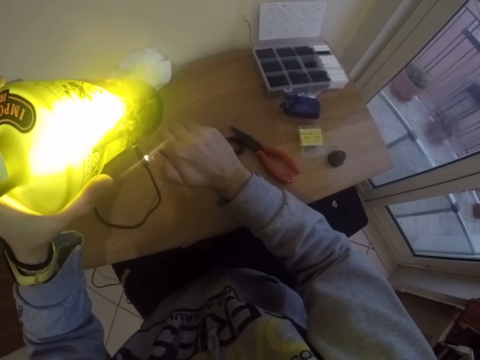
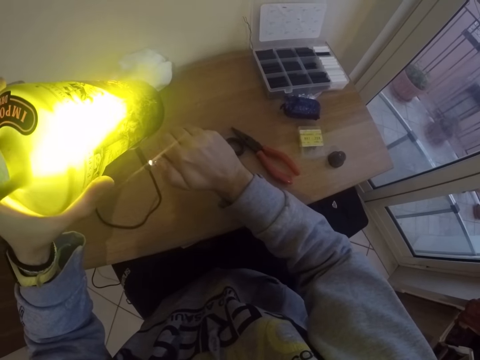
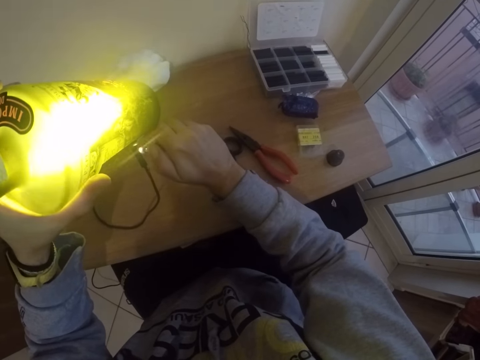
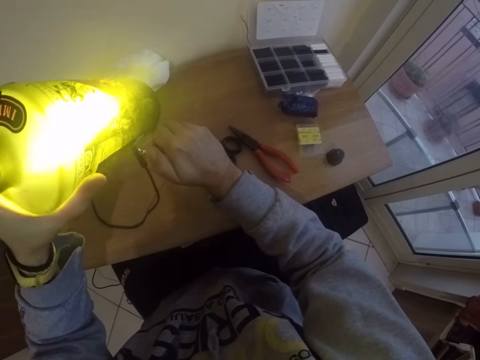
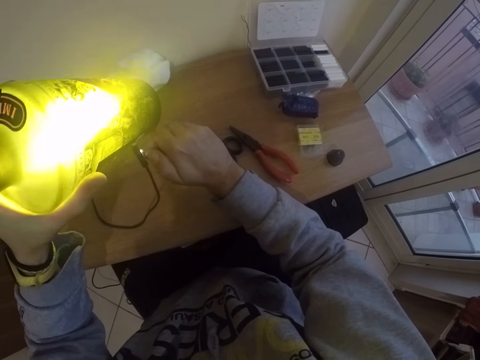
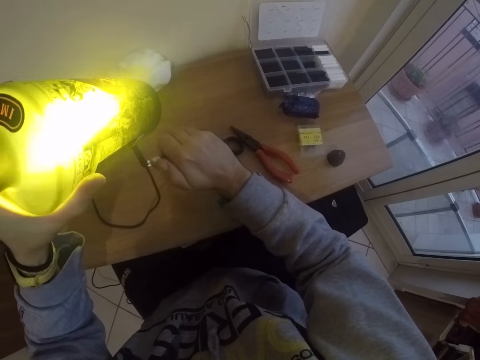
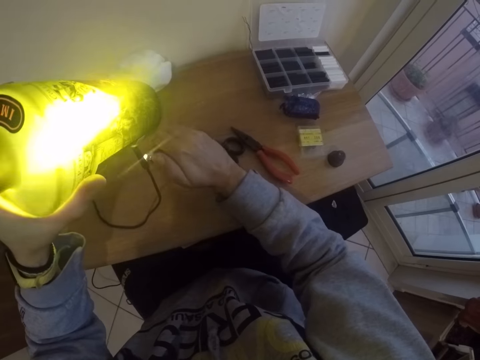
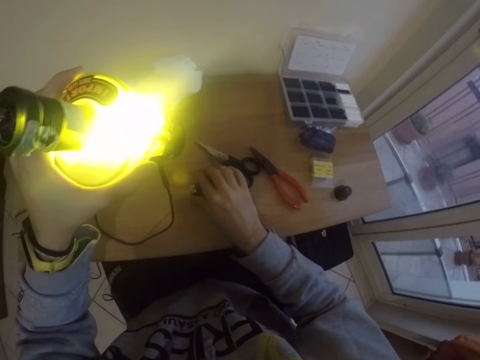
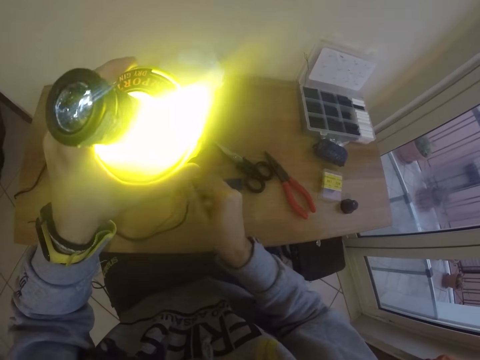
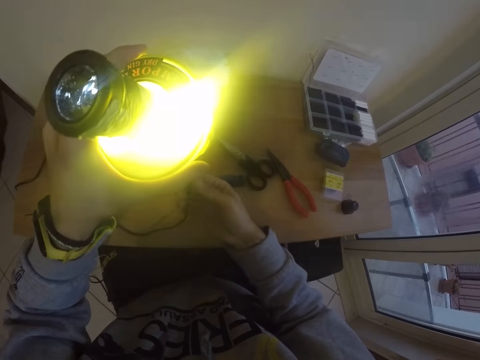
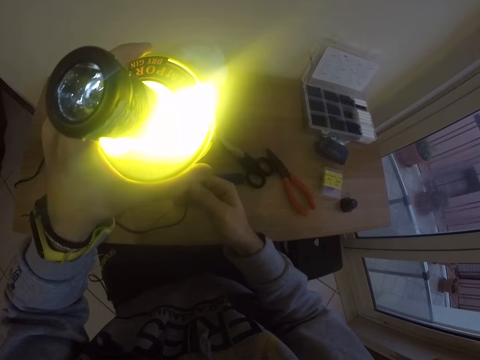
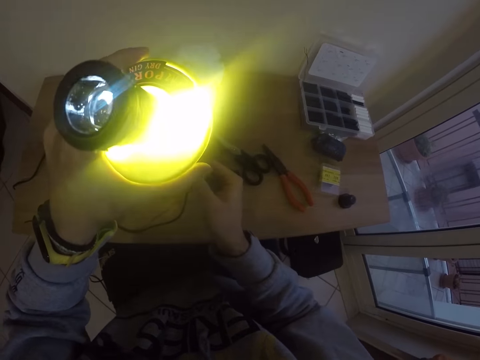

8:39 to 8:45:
The camera wearer places the lighter on the desk with his right hand. He pushes the cable inside the bottle lamp with his right hand. He touches the cable.

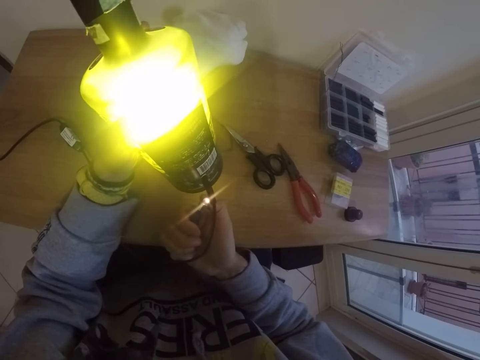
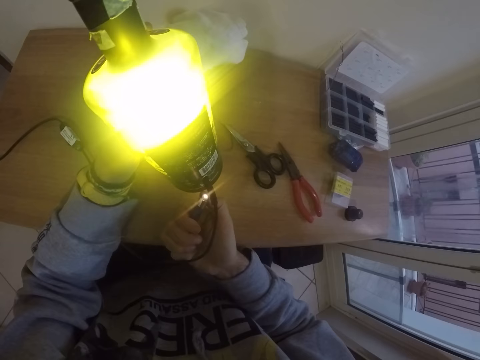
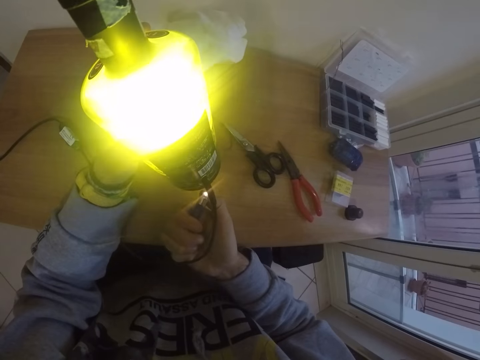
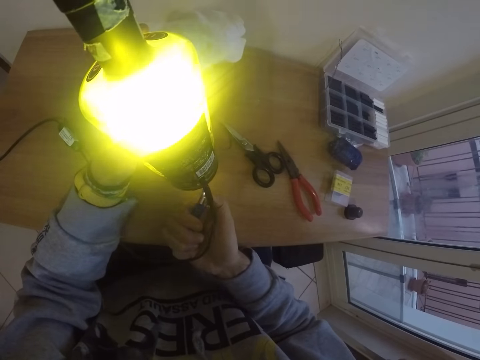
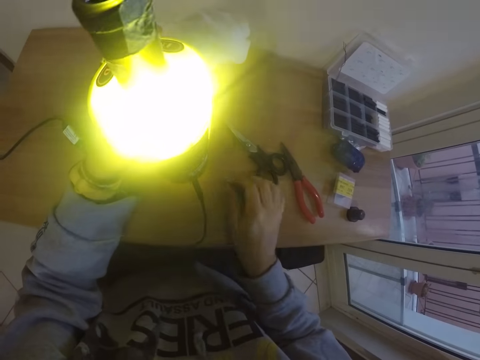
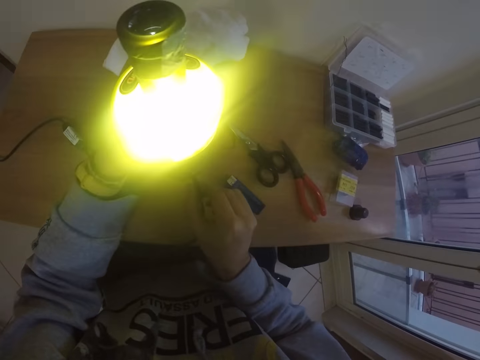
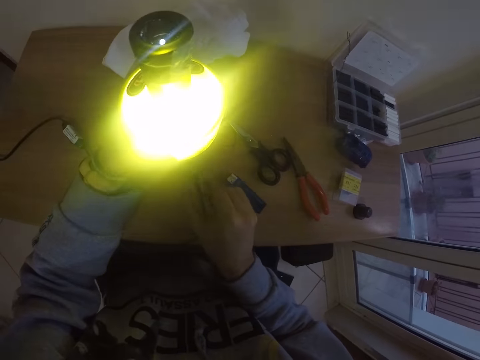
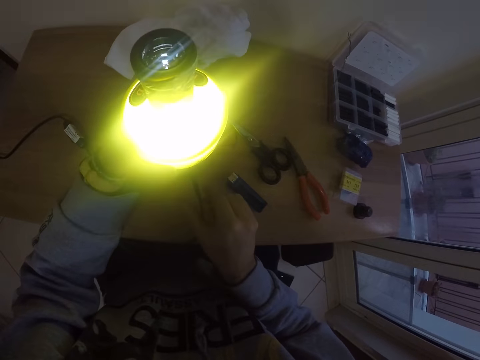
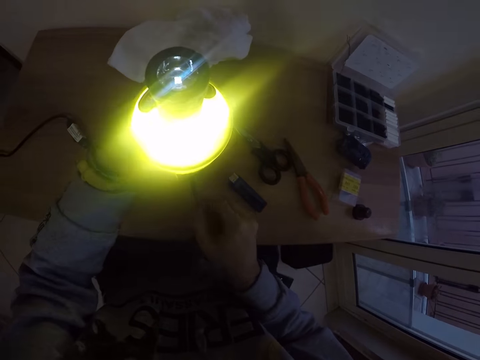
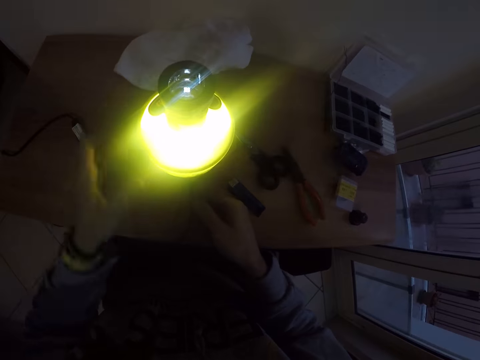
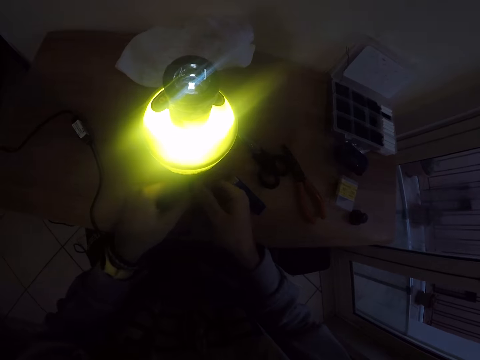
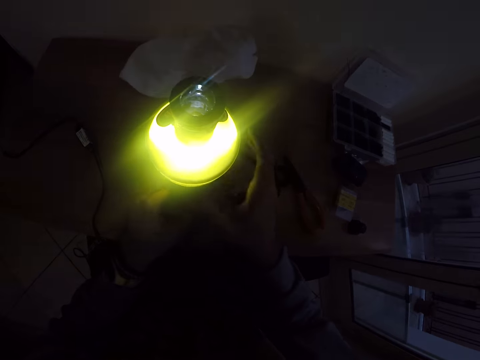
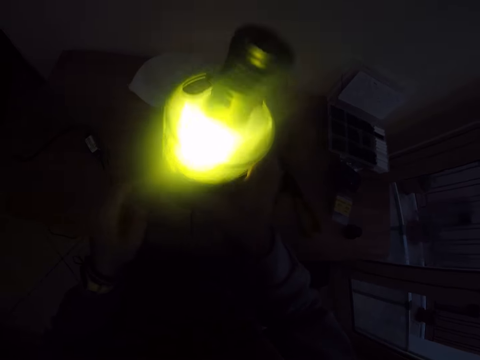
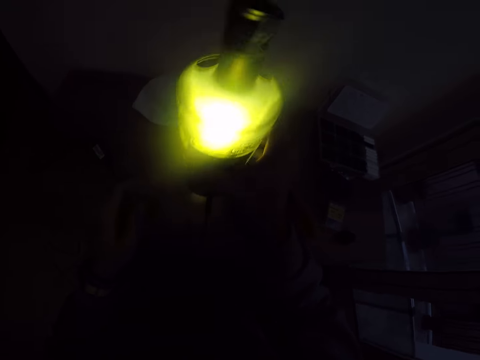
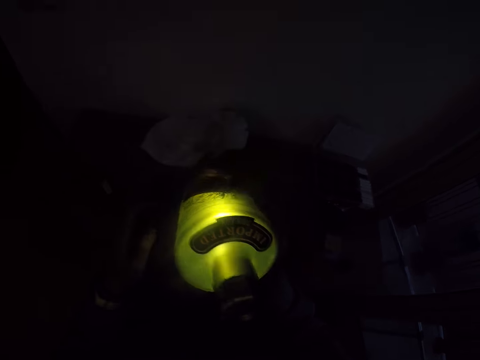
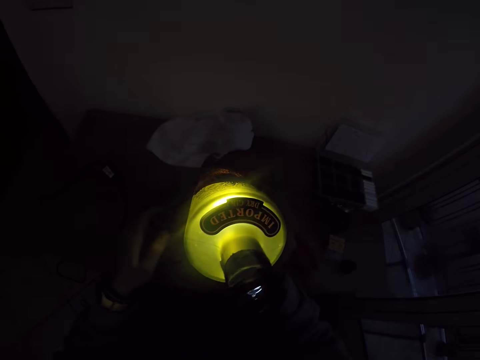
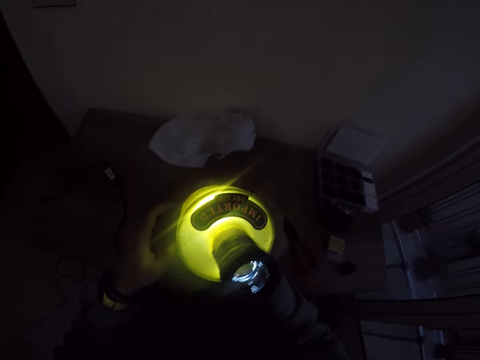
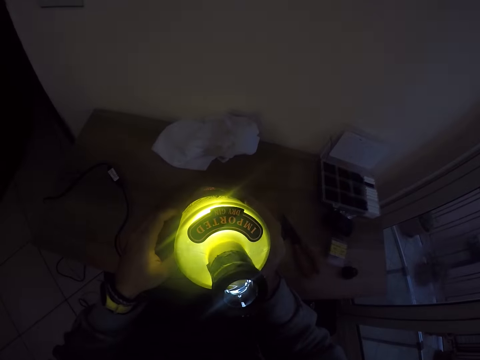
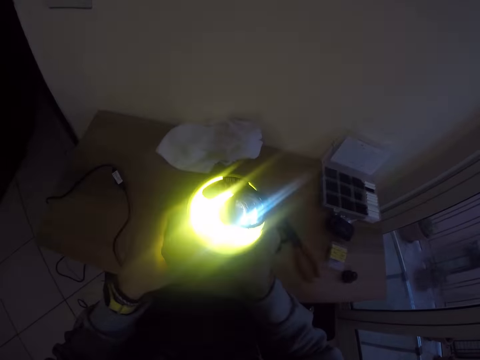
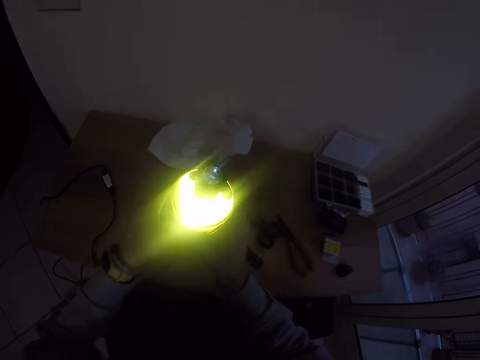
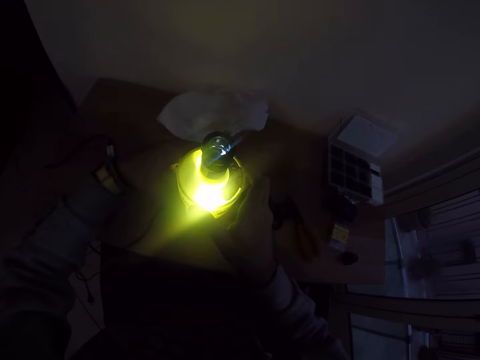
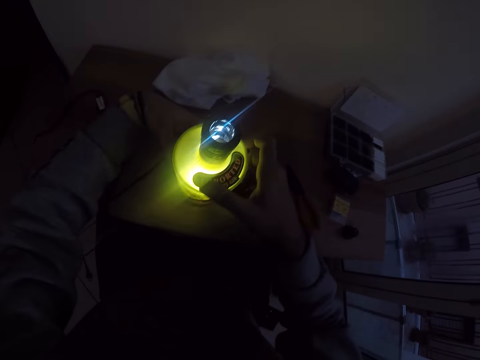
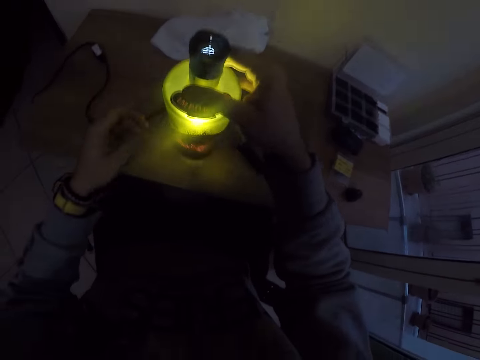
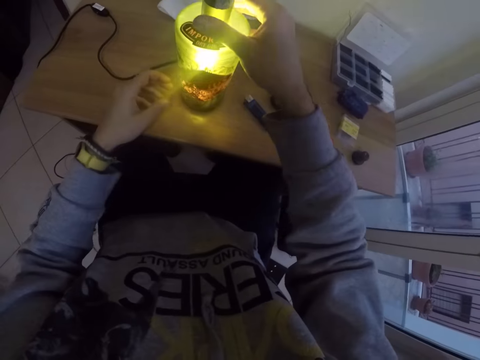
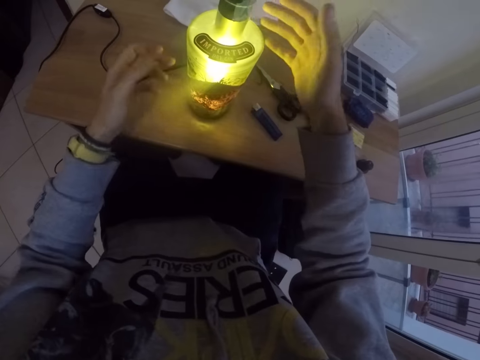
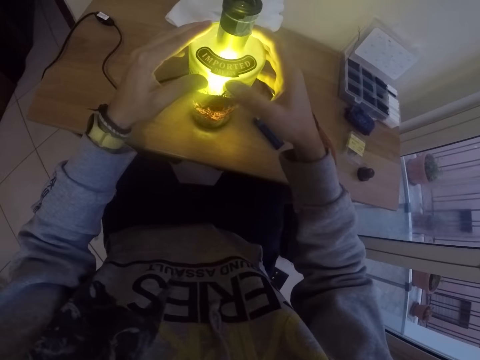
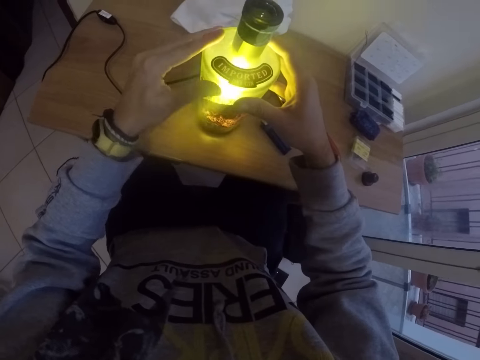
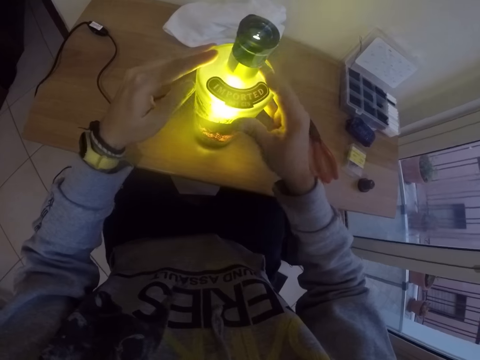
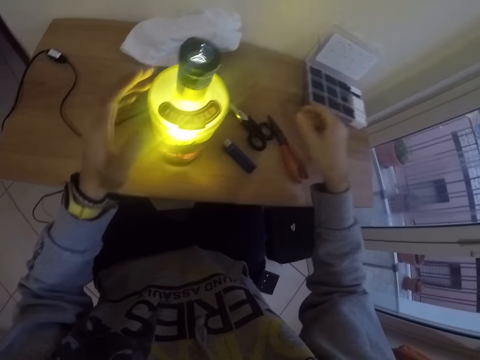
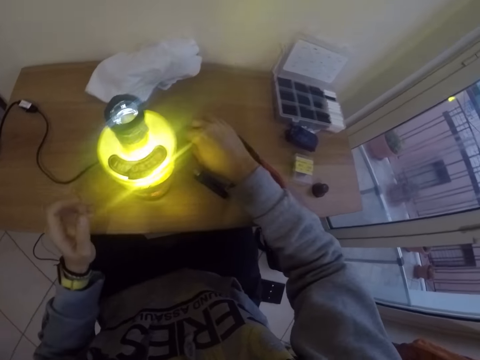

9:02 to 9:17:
The camera wearer moves the lighter away. He places the lighter on the desk with his right hand. He holds the cable with his right hand, places the bottle lamp on the desk with his left hand. He touches the cable. He touches the cable again. He pushes the cable in the bottle lamp with both hands. He holds the cable. He picks the bottle lamp from the desk with his right hand. He holds the lamp. He shakes the bottle lamp with his right hand. He holds the lamp again. He tilts the lamp. He places the bottle lamp on the desk with both hands. He moves the lamp away. He moves the lamp. He holds the lamp. He moves the lamp. He removes his hand from the lamp. He holds the lamp.

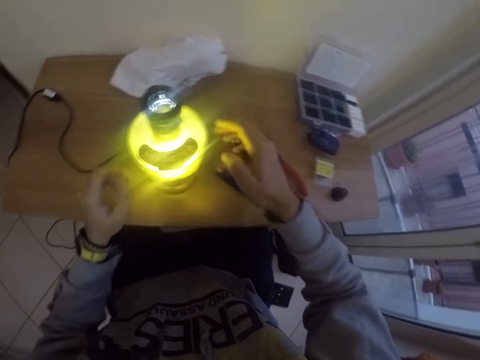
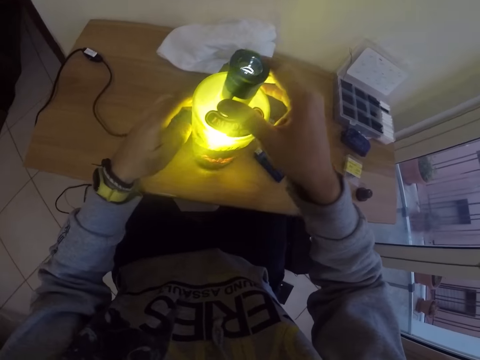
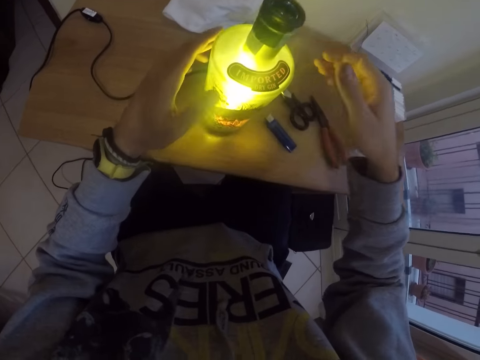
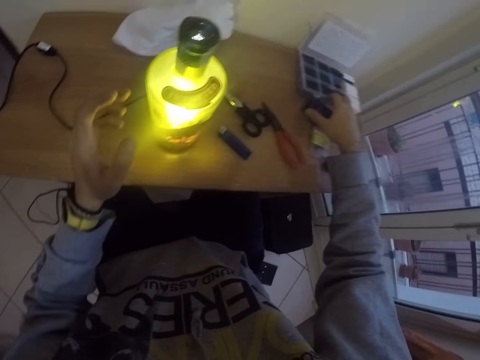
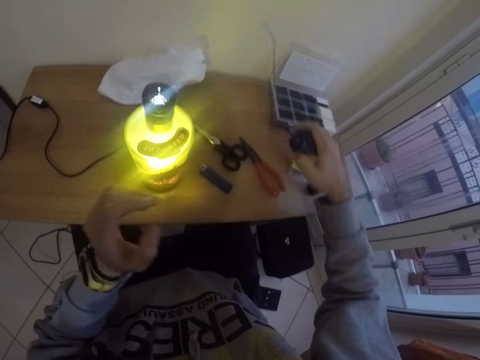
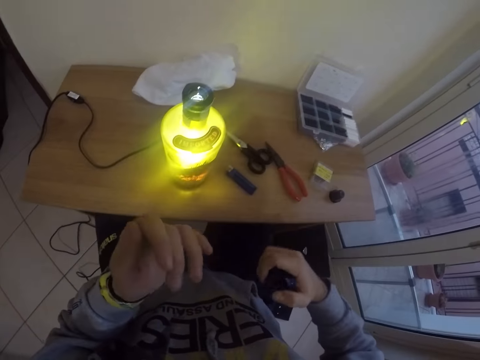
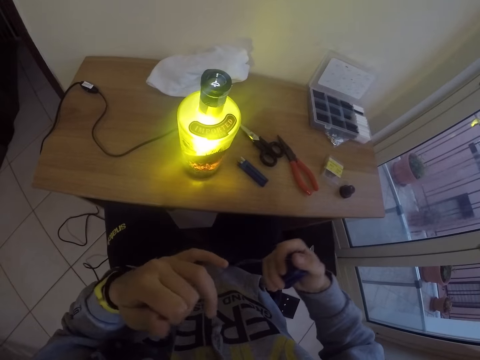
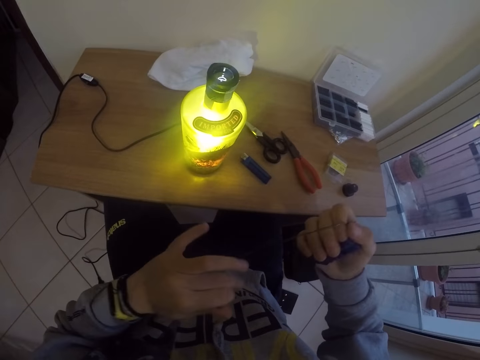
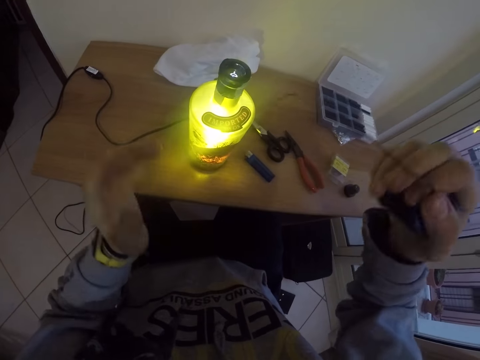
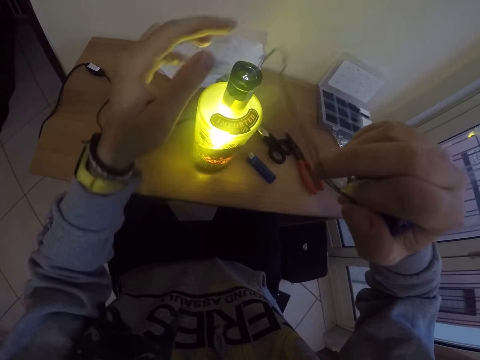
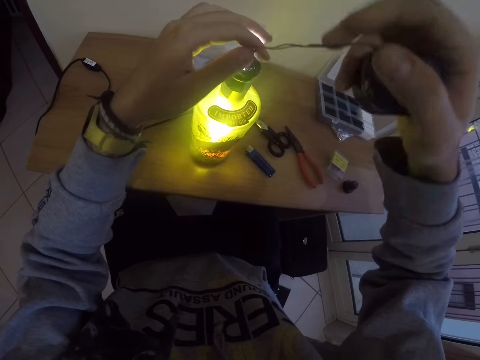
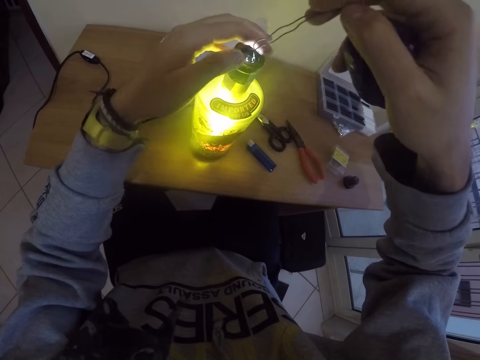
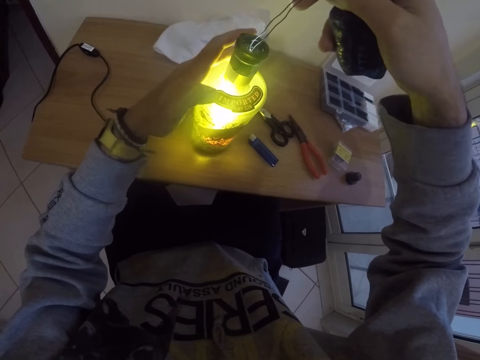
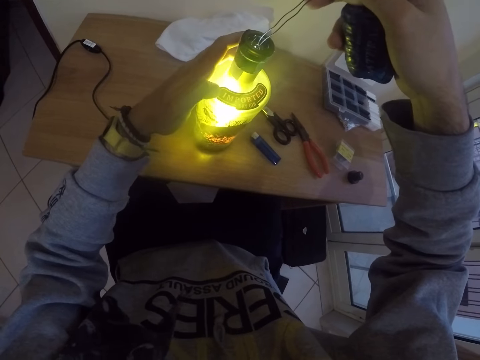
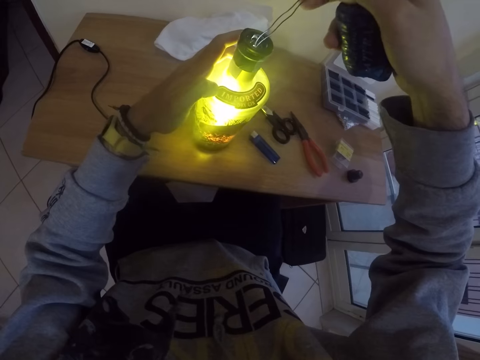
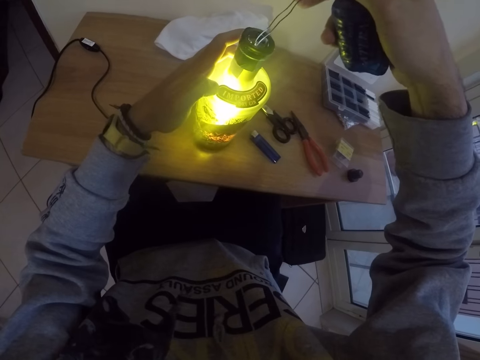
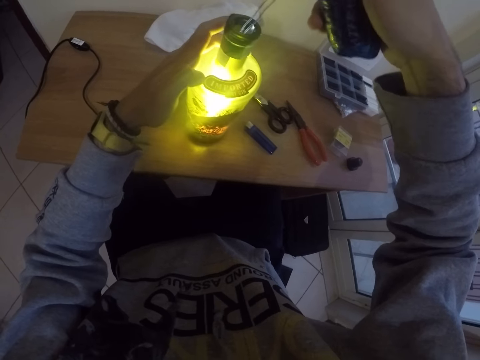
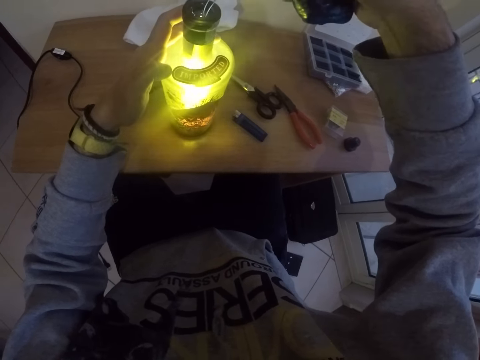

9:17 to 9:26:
The camera wearer holds the bottle lamp on the table with both hands. He picks a wire from the table with his right hand. He pulls a strand of the wire in his right hand with his left hand. He straightens the wire. He inserts the wire in his right hand in the bottle lamp. He holds the wire with both hands. He holds the bottle lamp with his left hand. He presses the bottle lamp with the wire in his right hand. He does something.
